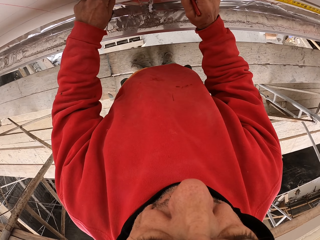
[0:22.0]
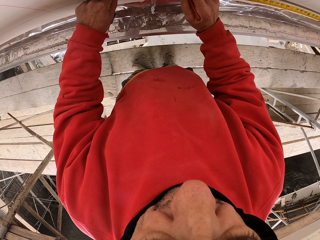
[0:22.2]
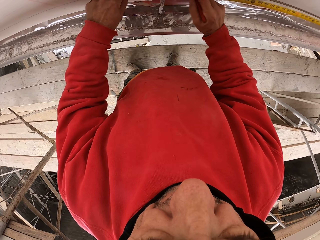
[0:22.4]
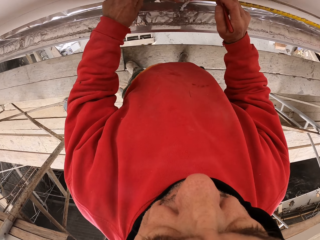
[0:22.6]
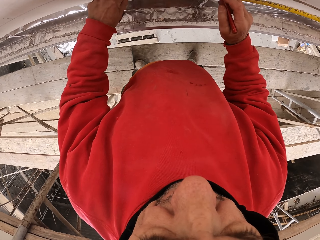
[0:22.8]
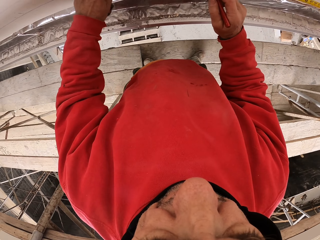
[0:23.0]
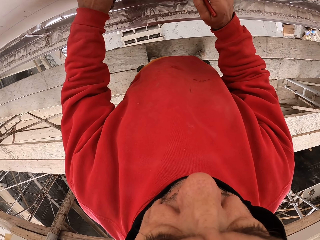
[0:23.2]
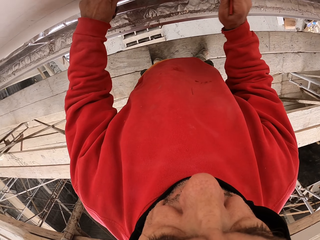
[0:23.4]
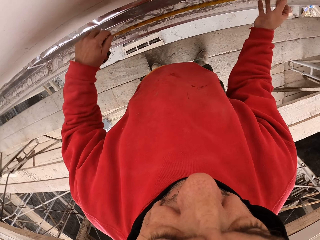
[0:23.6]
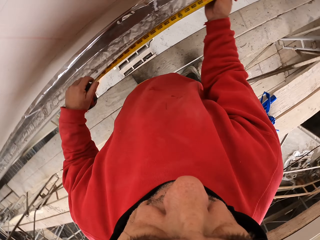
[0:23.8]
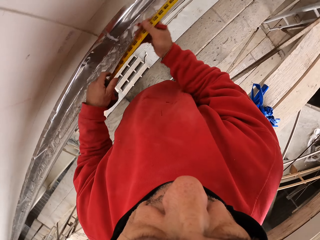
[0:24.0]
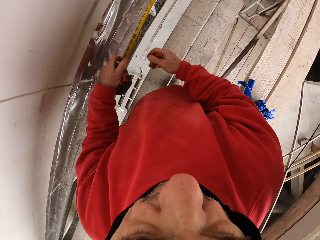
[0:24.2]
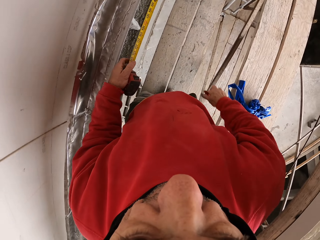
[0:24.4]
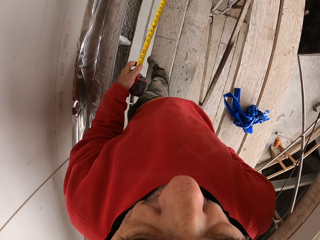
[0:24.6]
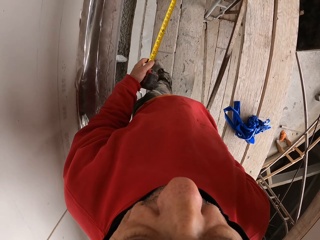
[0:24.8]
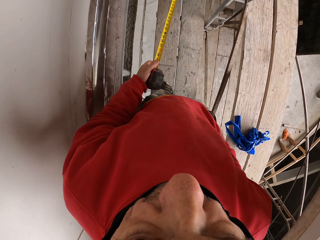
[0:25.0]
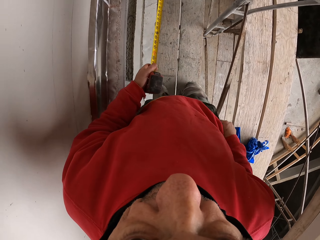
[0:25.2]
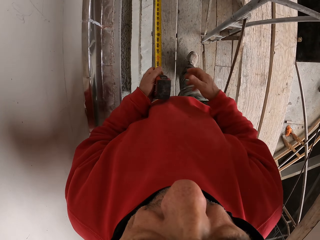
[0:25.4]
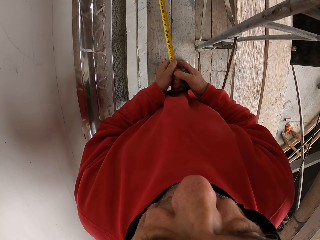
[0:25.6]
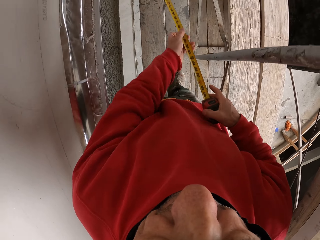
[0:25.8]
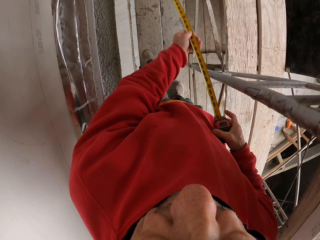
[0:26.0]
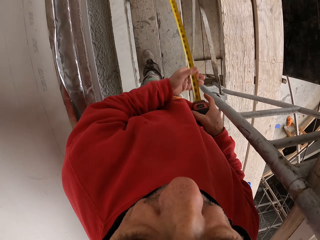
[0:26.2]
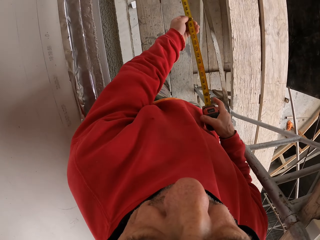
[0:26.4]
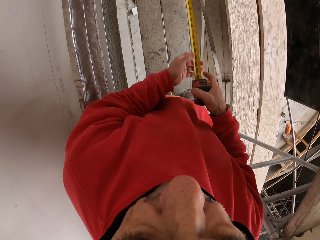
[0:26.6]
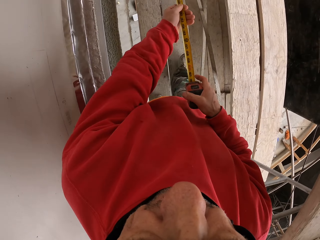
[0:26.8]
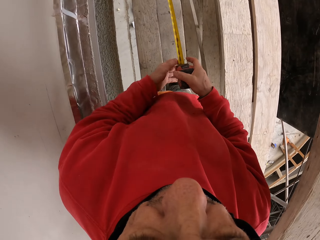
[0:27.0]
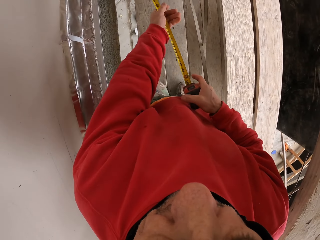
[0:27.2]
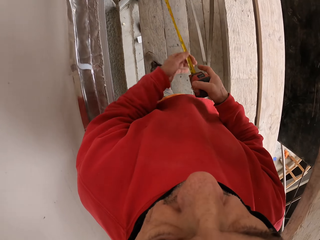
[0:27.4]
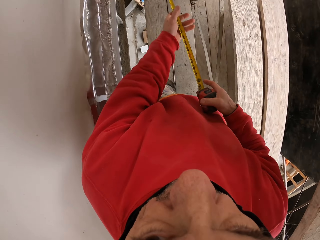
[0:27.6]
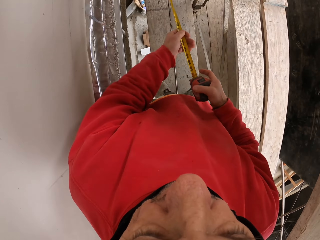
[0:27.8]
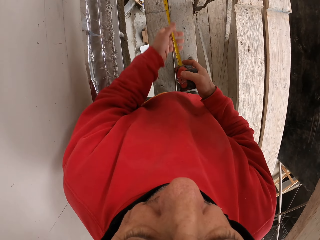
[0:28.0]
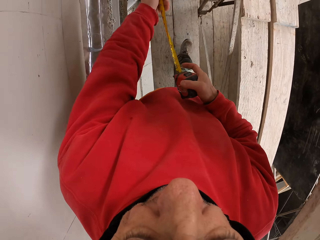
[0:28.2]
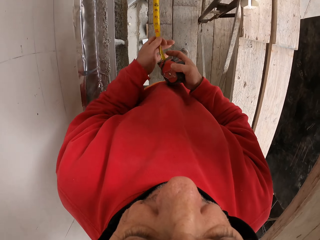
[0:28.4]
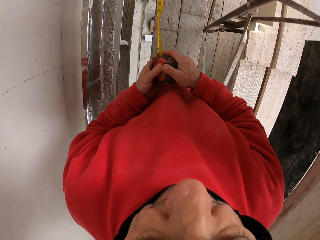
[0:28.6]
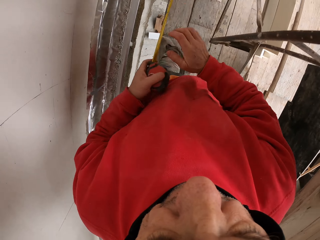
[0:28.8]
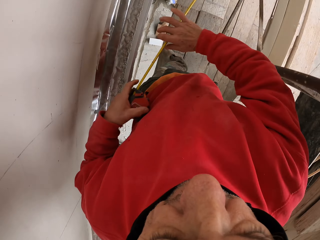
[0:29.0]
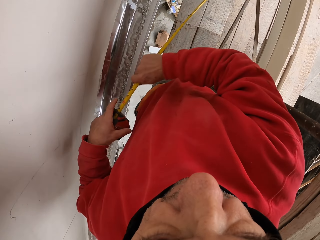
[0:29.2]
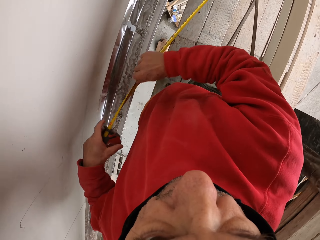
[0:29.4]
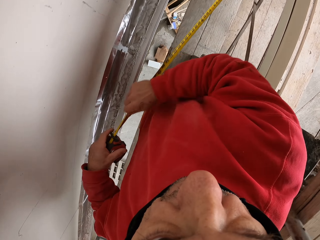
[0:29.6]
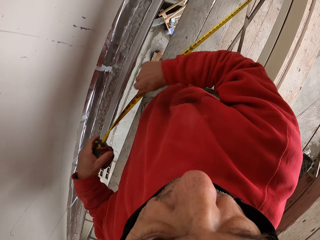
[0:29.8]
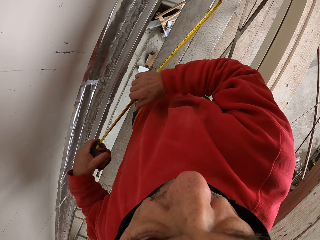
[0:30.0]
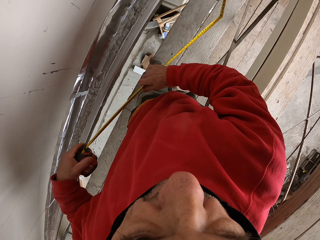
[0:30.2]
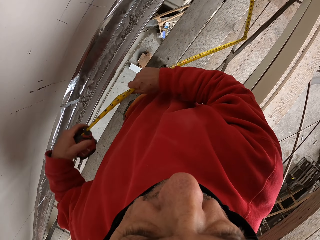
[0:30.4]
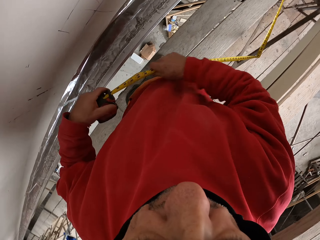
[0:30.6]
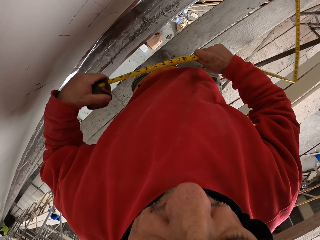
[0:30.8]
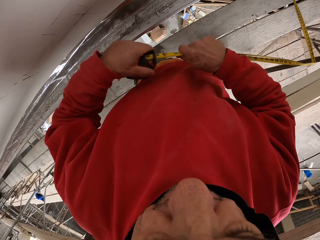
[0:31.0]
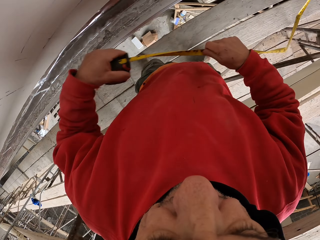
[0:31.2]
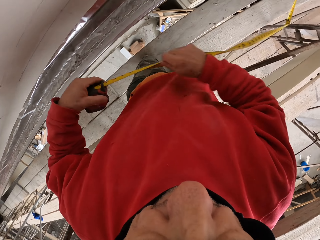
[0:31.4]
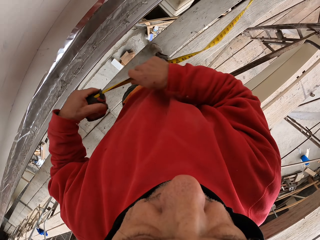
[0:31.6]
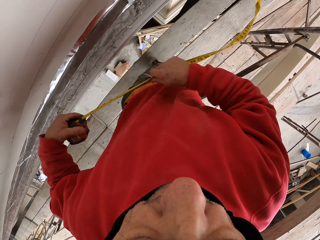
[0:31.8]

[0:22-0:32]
The camera wearer walks and returns the tape in the case.

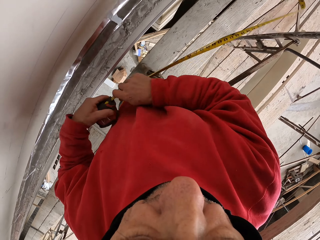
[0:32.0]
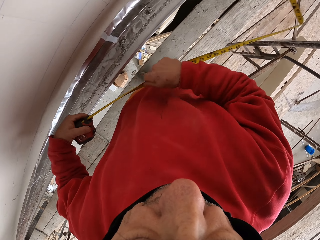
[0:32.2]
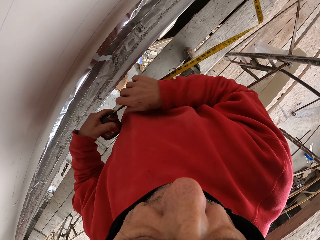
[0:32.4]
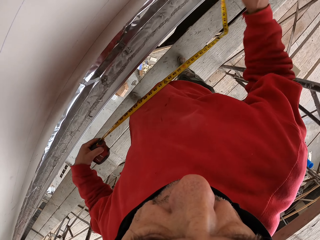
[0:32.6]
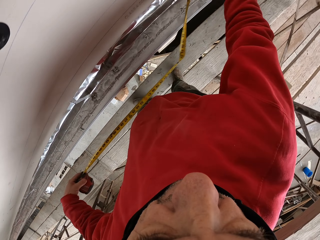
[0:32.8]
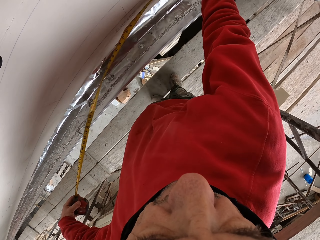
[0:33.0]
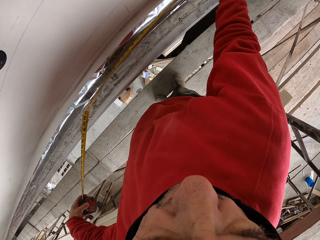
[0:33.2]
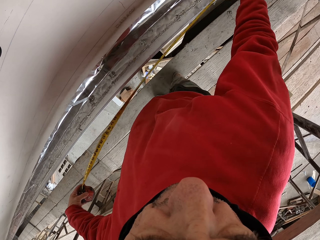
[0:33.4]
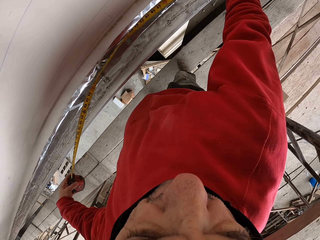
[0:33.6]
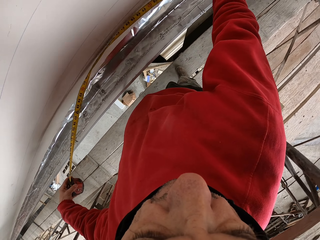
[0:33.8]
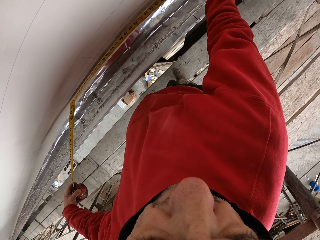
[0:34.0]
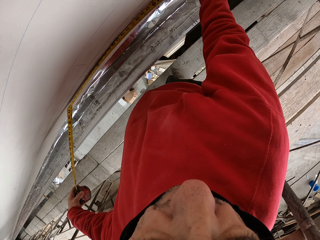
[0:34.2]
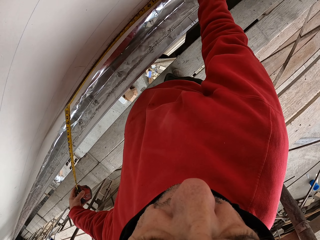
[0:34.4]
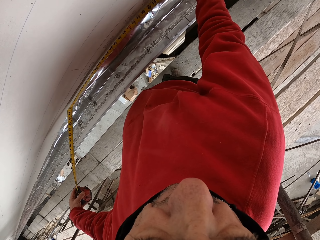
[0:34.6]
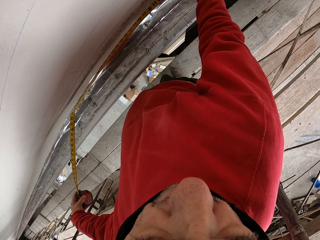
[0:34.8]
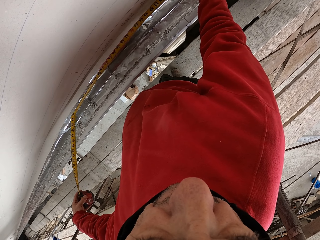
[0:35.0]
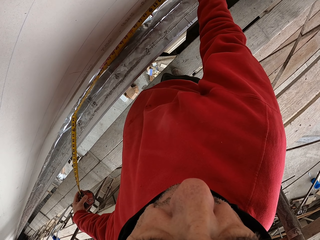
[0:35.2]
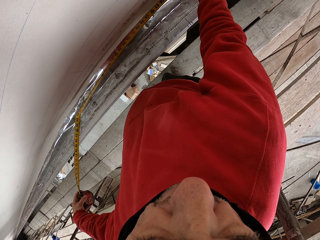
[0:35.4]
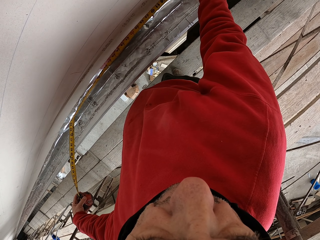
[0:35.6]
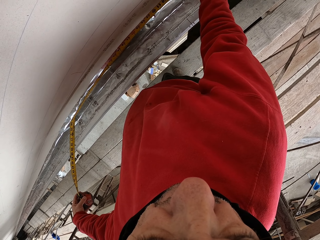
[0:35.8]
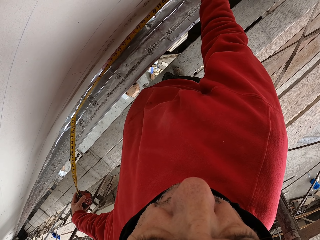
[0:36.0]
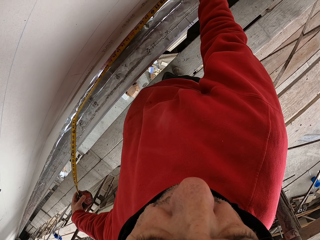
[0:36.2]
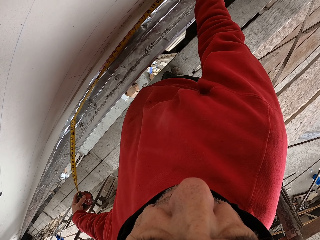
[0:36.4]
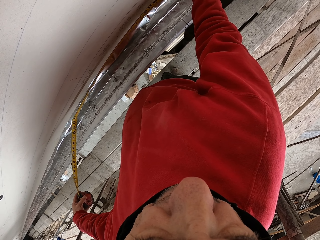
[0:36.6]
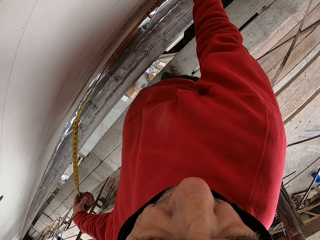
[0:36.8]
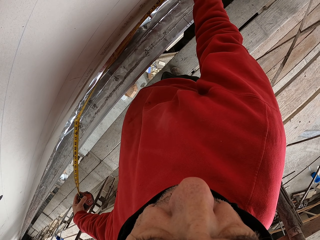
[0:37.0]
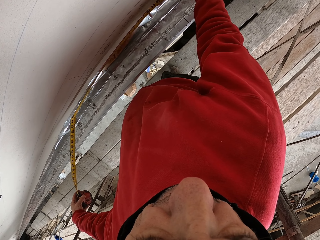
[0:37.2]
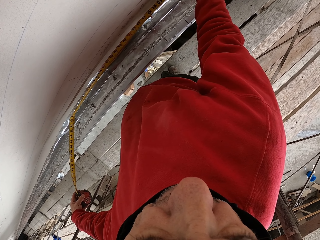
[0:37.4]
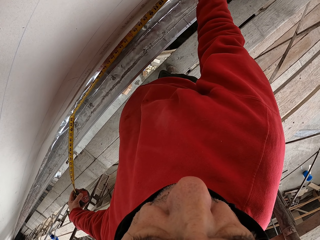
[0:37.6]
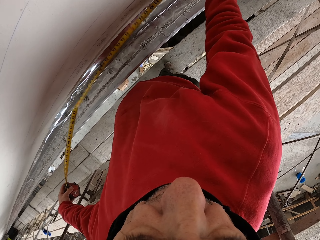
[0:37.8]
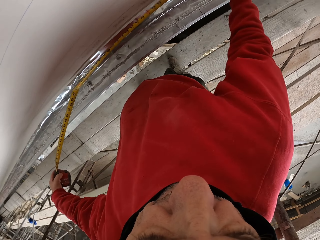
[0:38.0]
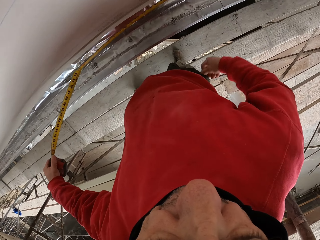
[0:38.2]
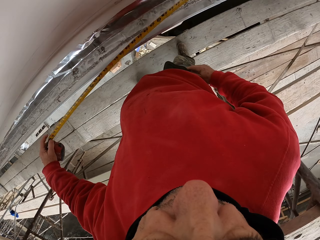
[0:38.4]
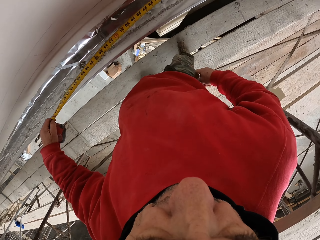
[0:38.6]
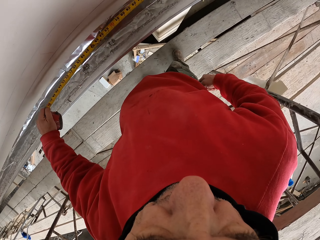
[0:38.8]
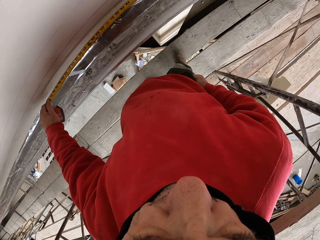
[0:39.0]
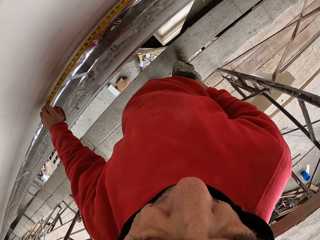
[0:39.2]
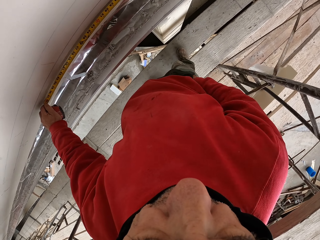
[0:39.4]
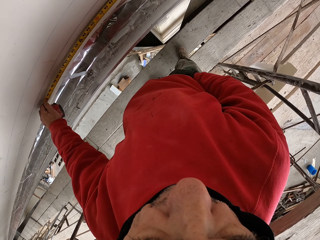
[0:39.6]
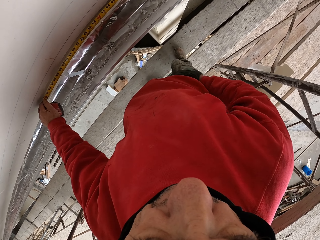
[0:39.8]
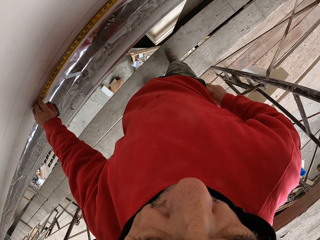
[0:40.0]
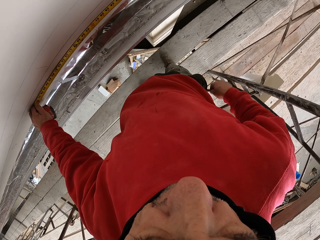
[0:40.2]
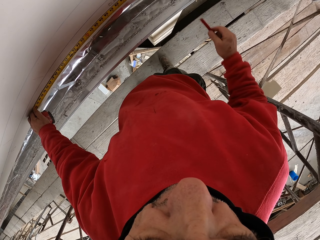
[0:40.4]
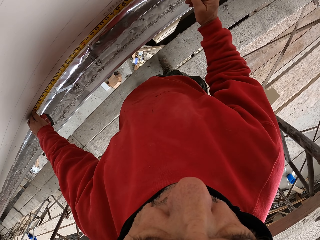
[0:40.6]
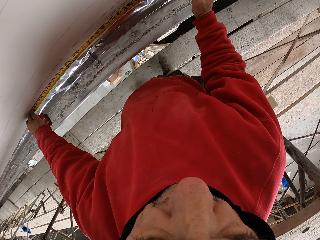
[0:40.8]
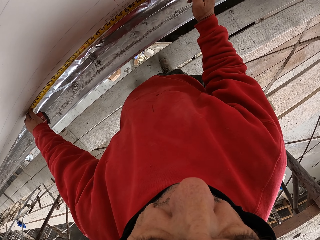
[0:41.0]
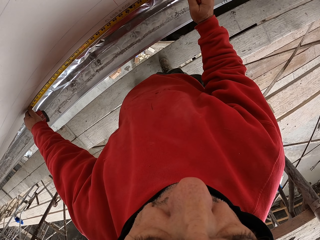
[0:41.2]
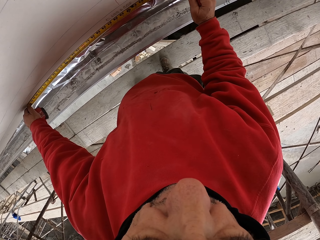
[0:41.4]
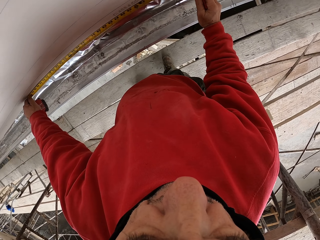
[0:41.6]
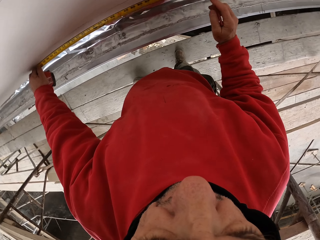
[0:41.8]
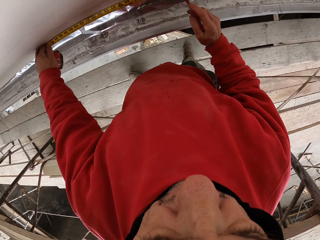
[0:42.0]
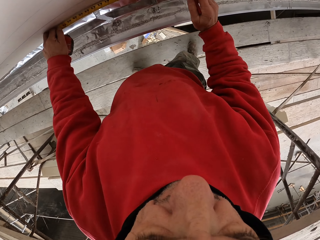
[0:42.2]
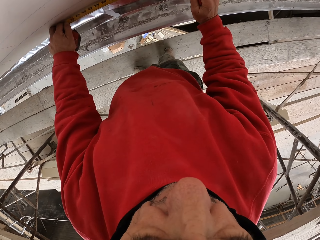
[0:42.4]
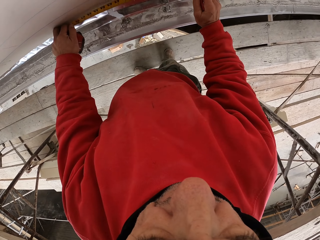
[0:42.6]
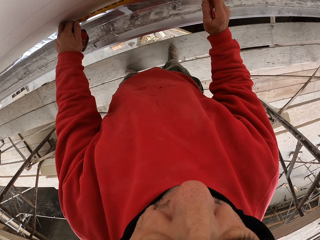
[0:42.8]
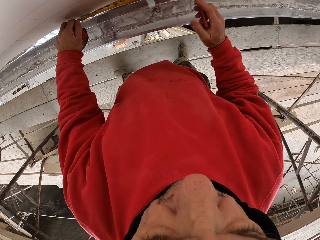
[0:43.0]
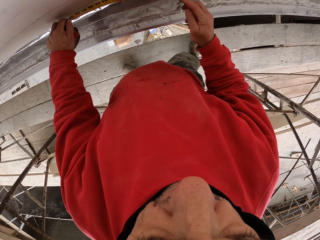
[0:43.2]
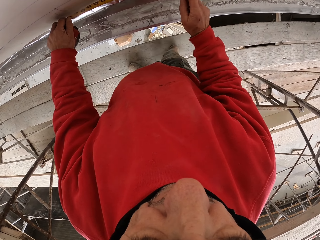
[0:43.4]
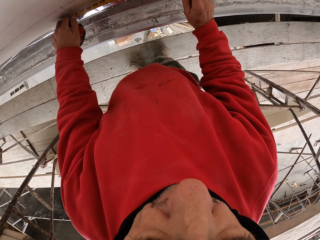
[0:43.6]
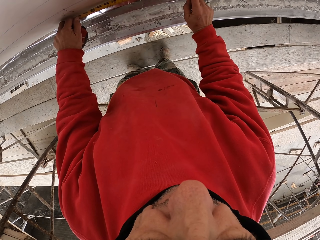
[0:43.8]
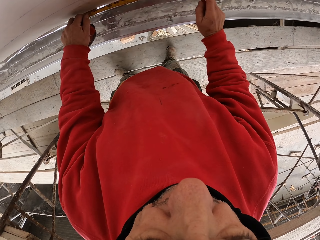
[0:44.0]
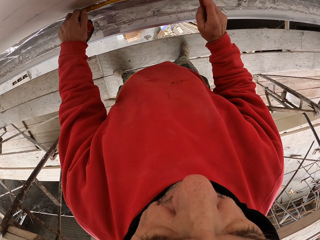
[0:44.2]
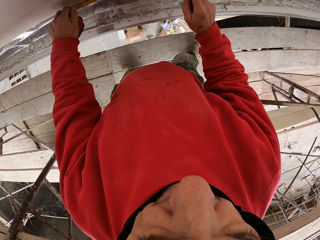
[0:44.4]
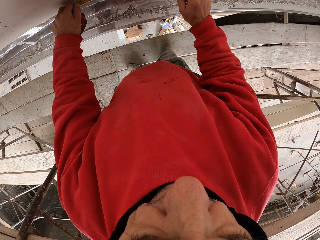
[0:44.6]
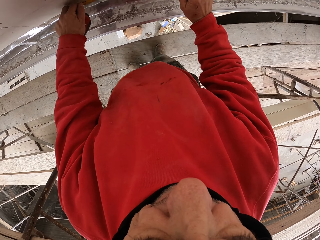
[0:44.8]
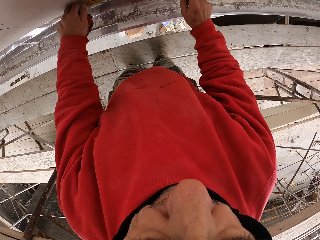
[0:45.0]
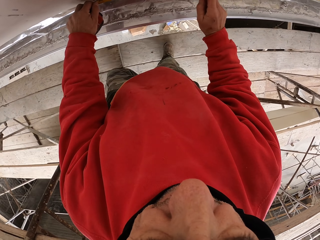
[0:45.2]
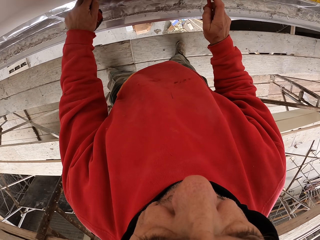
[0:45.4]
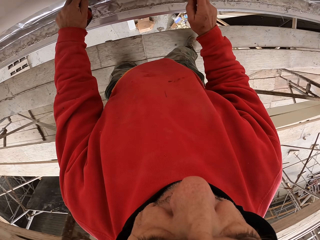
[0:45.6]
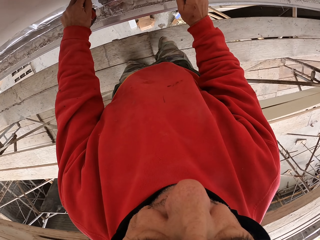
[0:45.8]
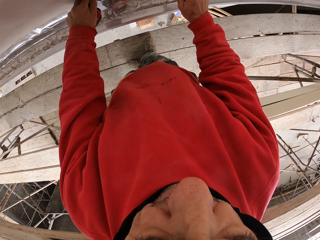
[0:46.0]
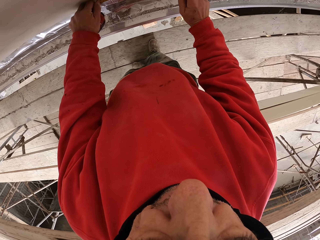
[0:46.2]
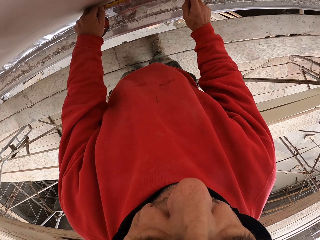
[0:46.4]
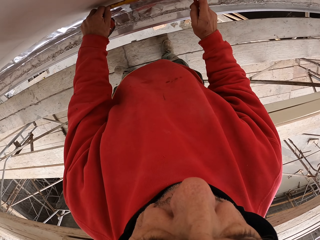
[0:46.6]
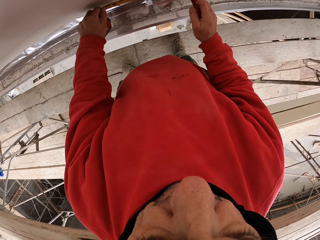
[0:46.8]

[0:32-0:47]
The camera wearer measures the wall. They touch the tape measure. They put the hand in the pocket and measure the wall. They remove the pencil marker in the pocket. They mark the wall and measure the wall.
